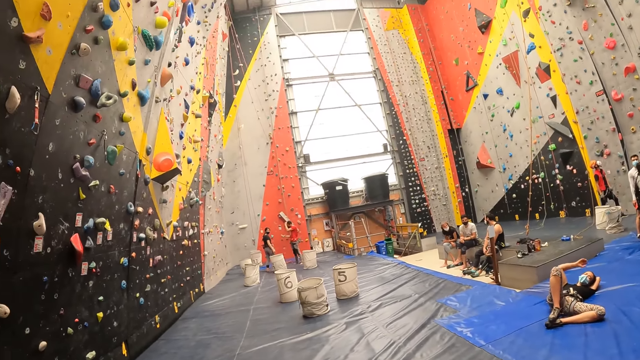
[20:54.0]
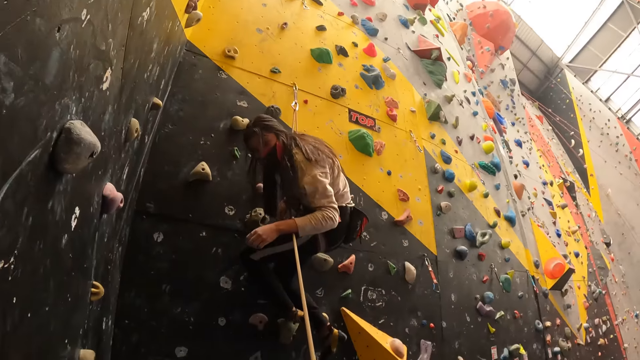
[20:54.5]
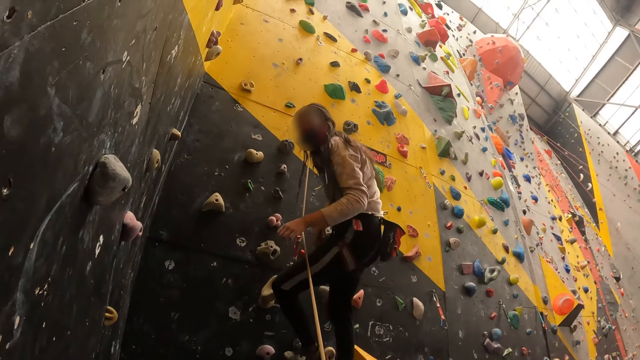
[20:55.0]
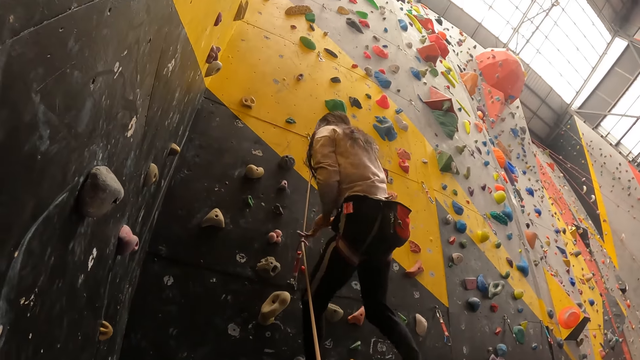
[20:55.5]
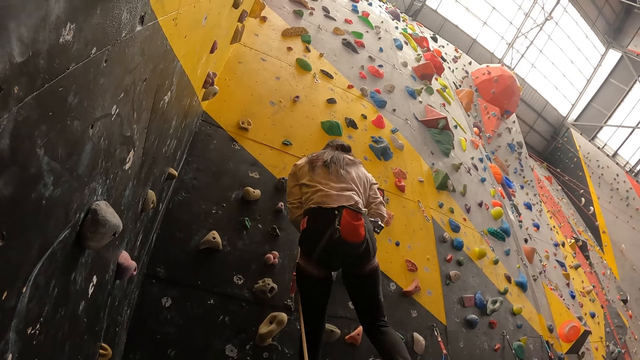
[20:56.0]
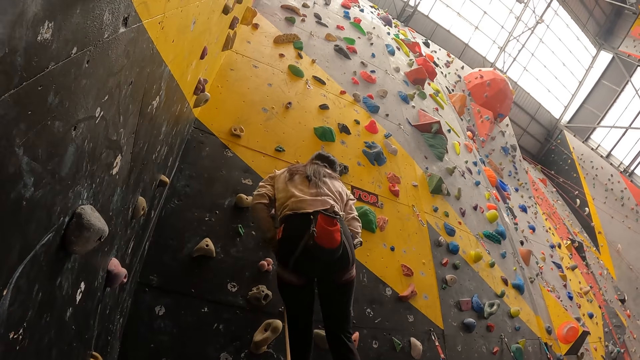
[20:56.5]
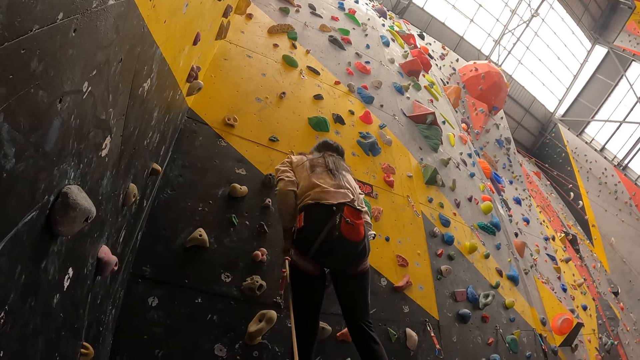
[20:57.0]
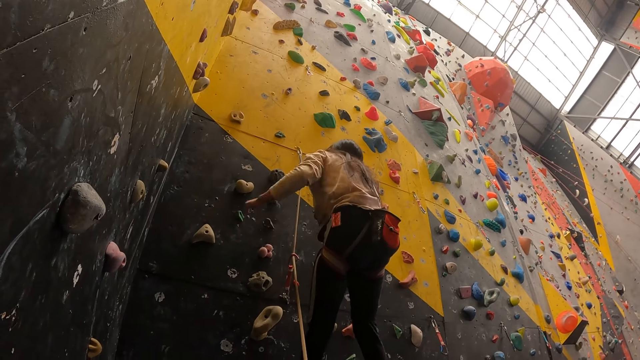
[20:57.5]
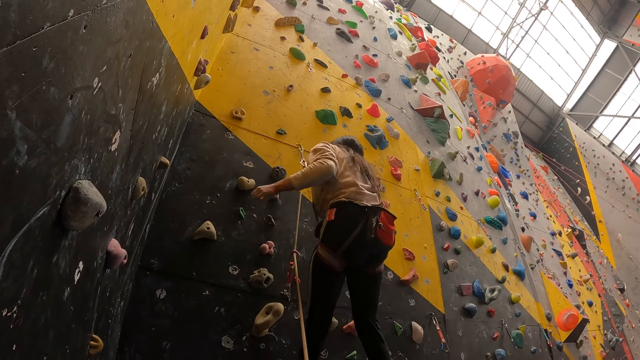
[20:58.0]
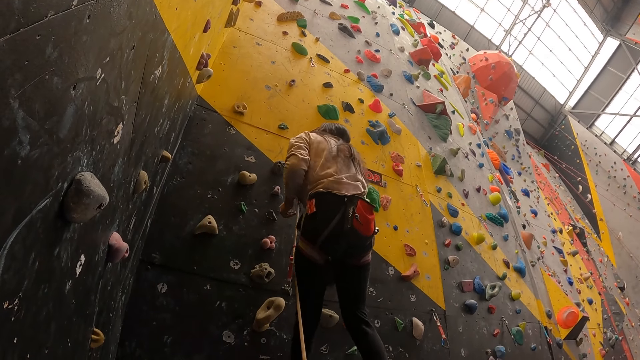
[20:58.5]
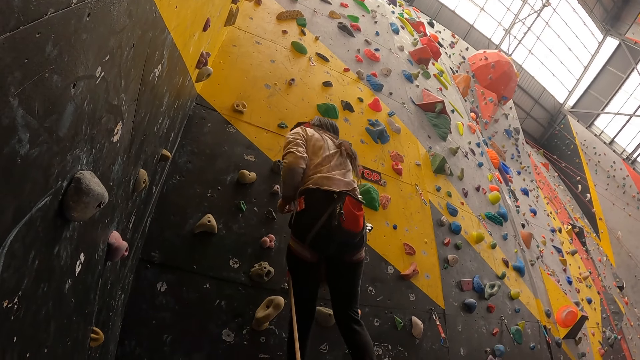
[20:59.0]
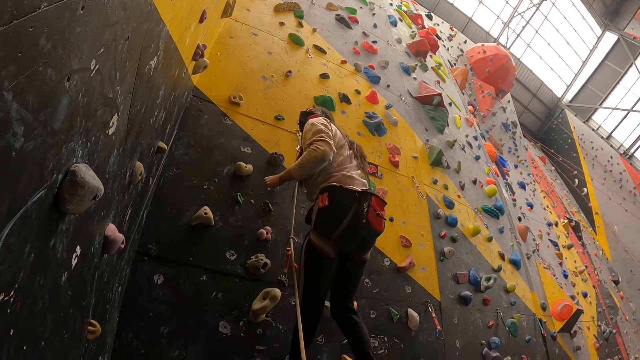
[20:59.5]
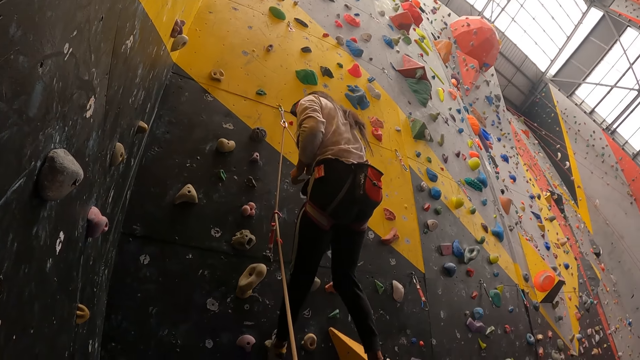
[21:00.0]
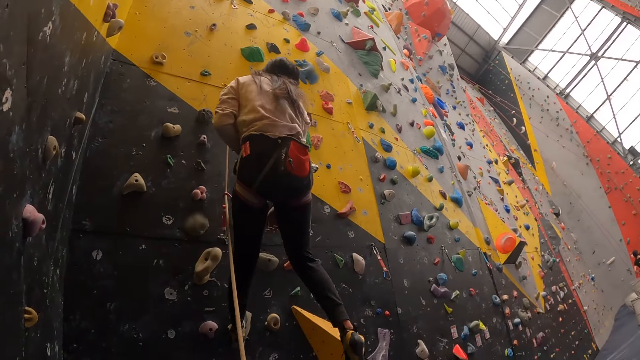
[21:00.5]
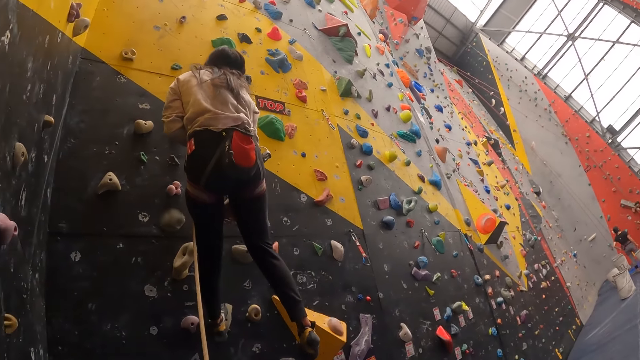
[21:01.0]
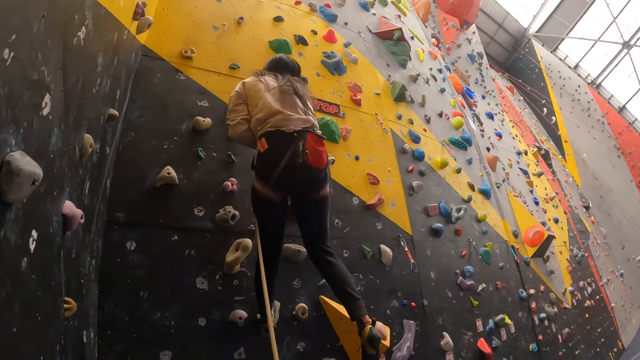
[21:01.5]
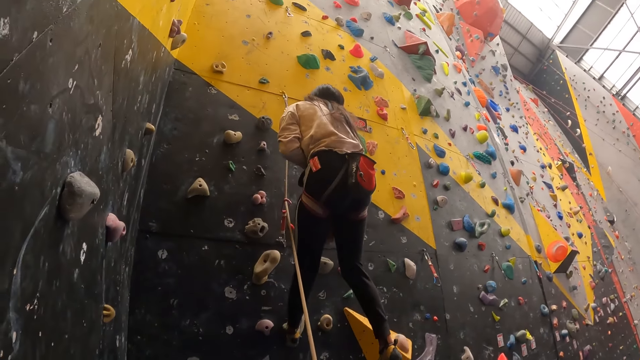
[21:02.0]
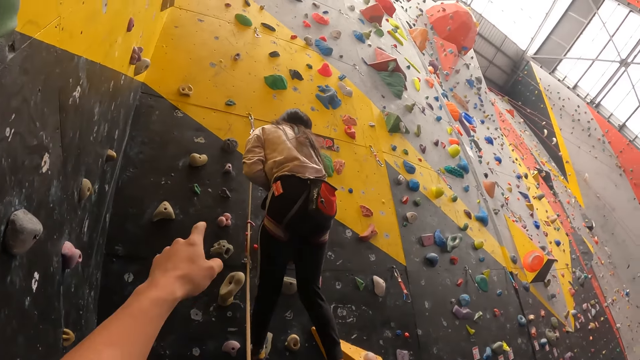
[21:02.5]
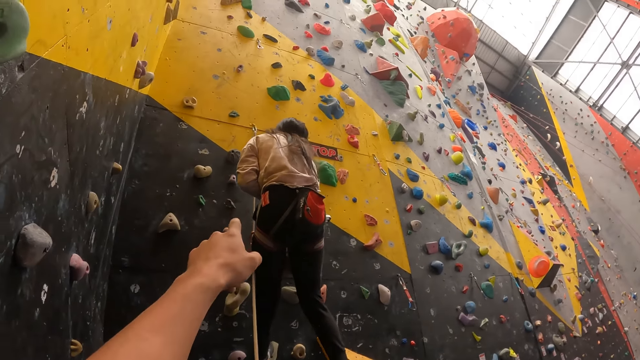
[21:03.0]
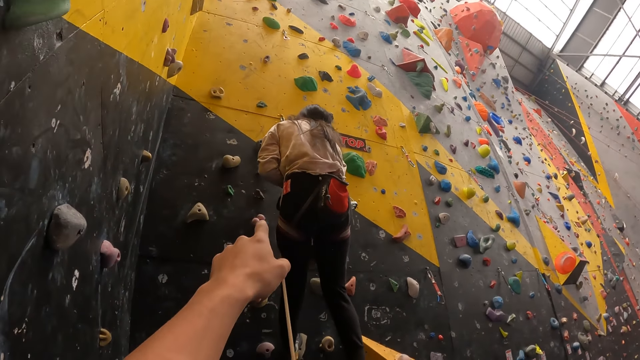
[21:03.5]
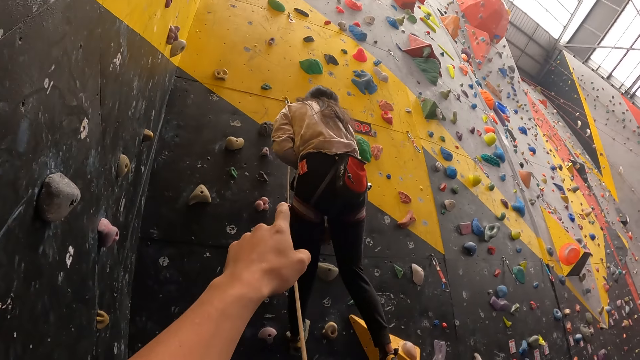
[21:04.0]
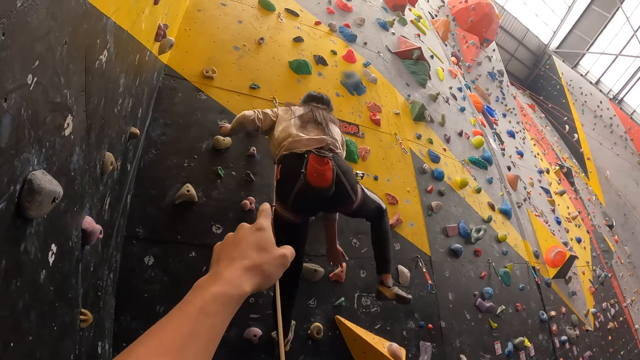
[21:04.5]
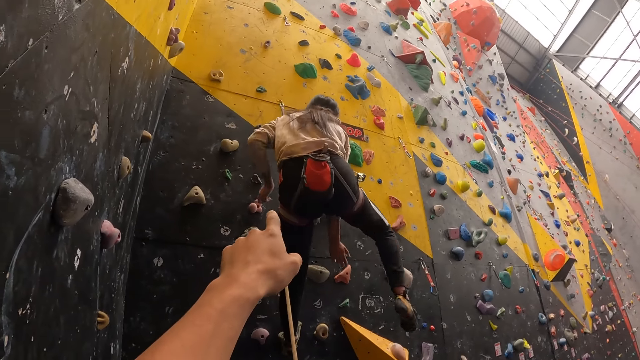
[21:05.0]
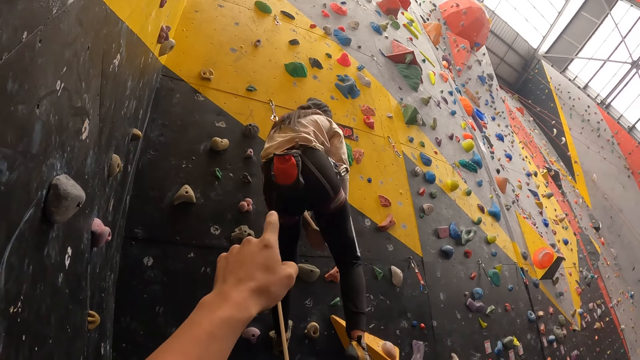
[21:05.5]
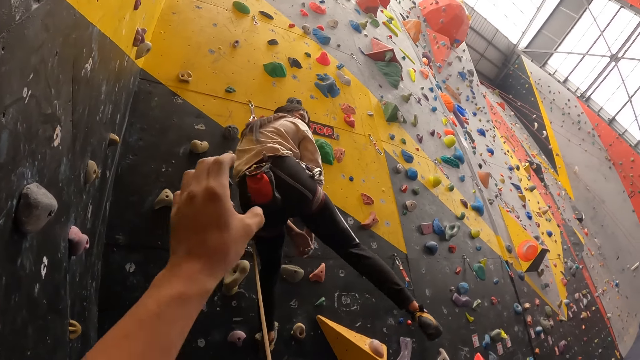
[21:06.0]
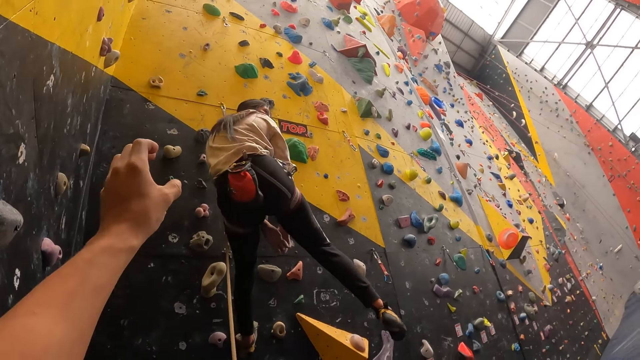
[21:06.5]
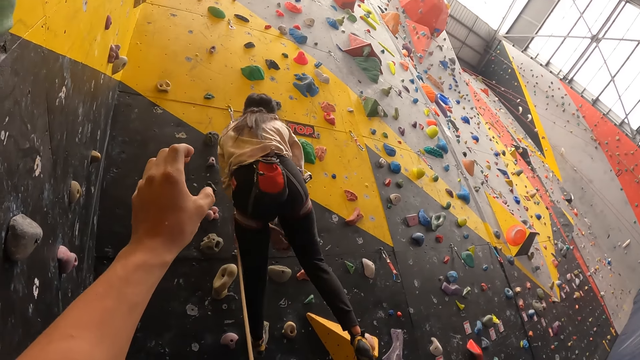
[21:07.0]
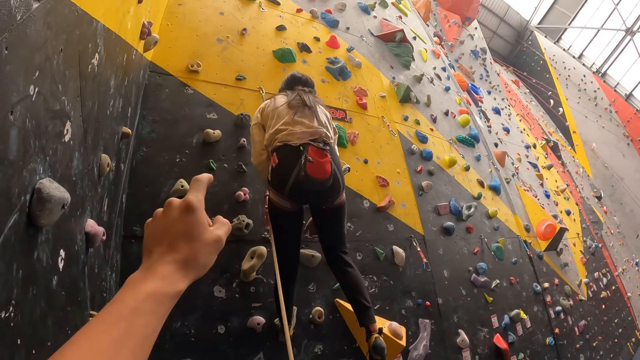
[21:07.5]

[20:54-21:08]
The camera wearer points at the rock climbing rock.
